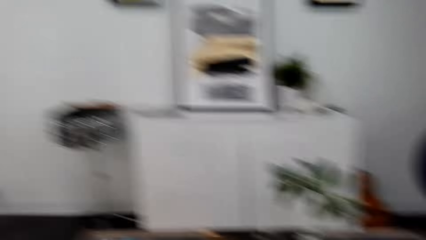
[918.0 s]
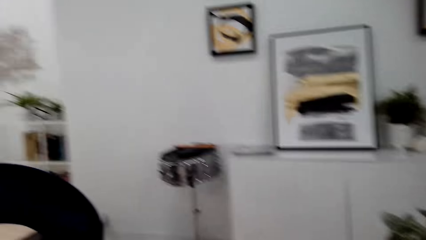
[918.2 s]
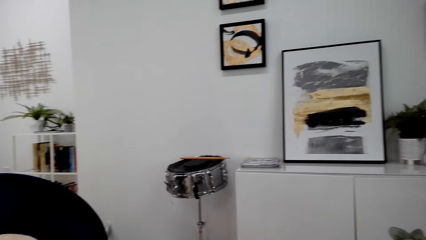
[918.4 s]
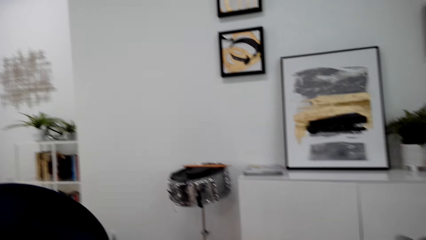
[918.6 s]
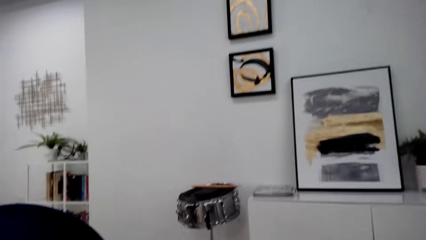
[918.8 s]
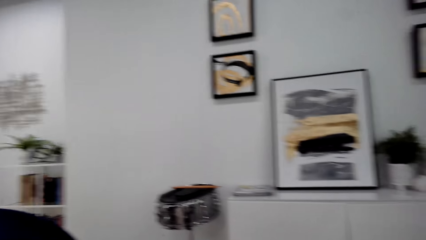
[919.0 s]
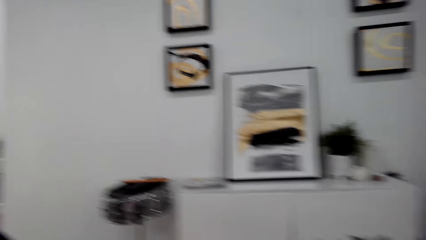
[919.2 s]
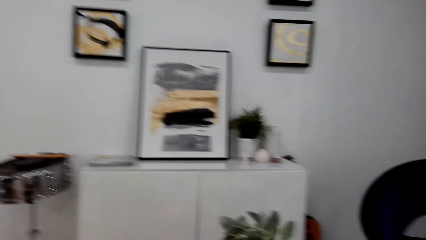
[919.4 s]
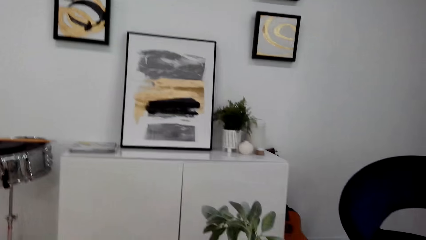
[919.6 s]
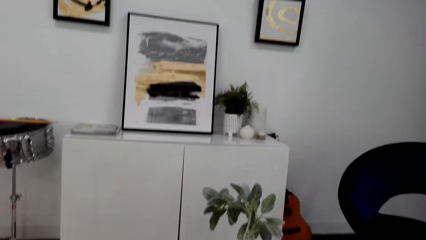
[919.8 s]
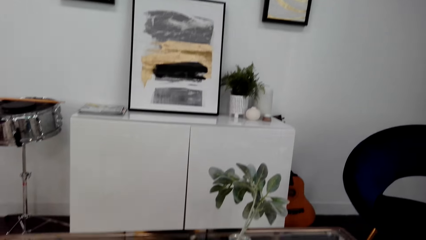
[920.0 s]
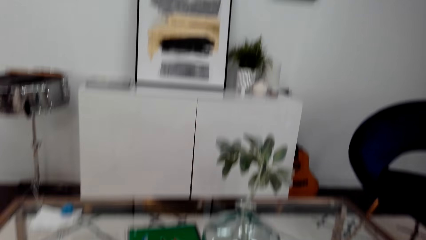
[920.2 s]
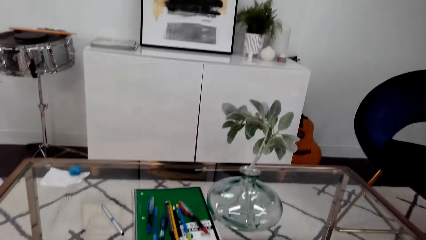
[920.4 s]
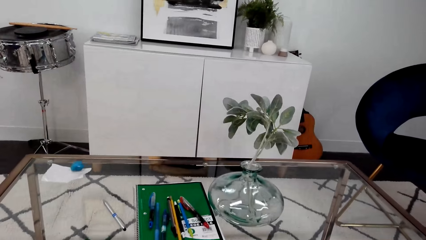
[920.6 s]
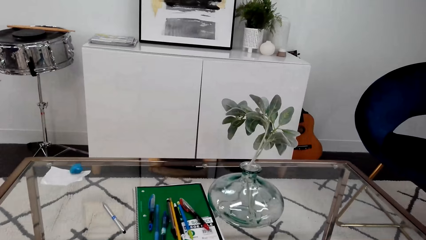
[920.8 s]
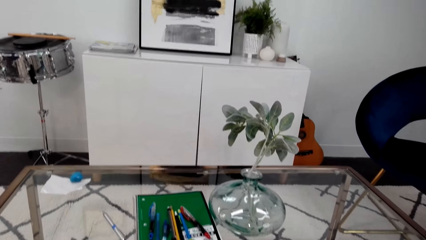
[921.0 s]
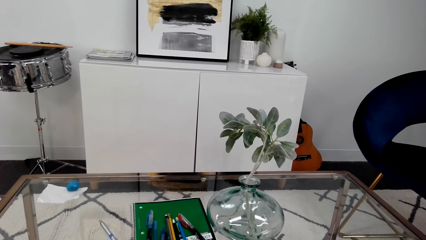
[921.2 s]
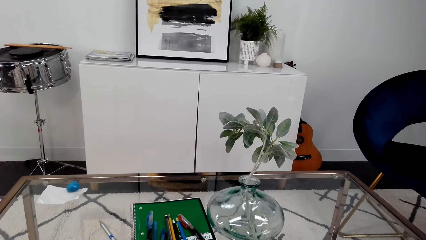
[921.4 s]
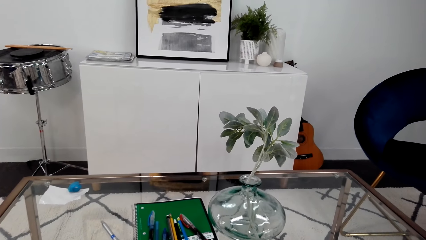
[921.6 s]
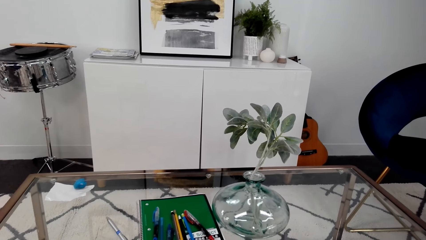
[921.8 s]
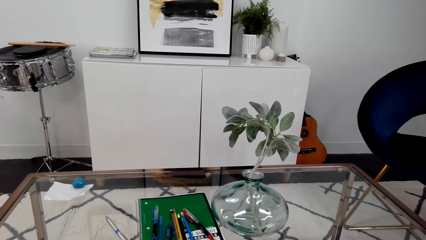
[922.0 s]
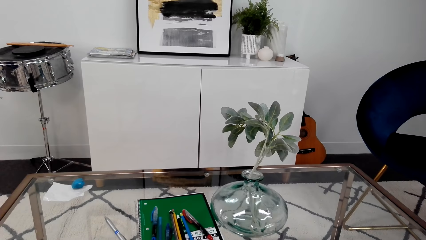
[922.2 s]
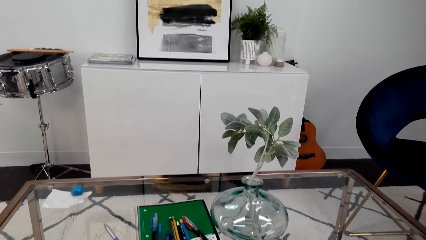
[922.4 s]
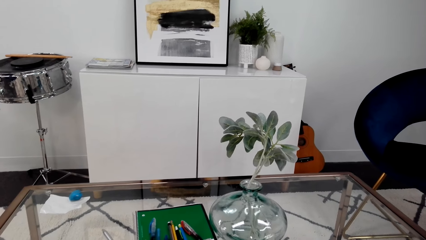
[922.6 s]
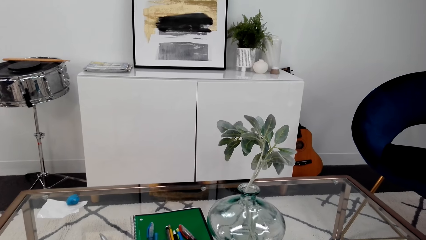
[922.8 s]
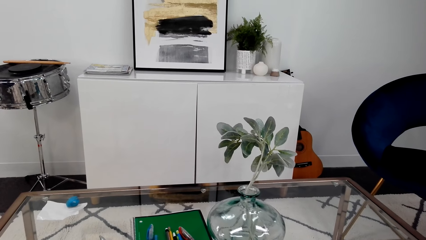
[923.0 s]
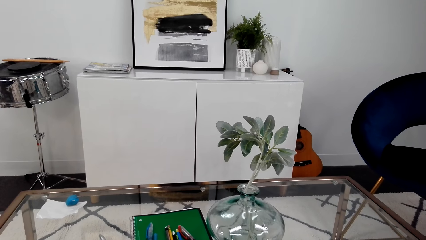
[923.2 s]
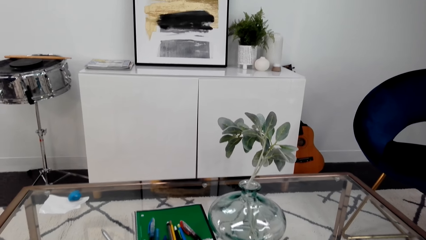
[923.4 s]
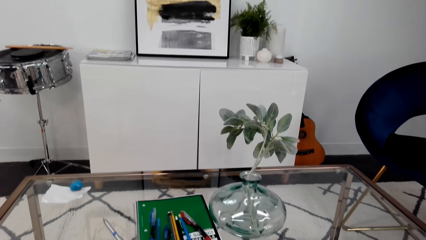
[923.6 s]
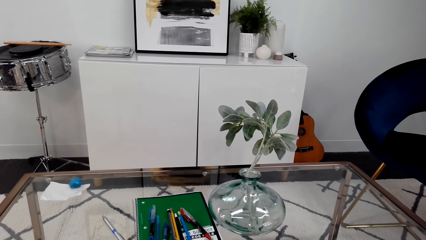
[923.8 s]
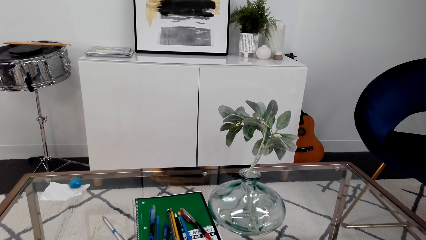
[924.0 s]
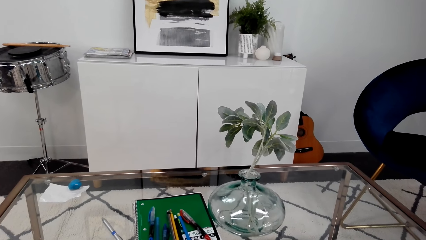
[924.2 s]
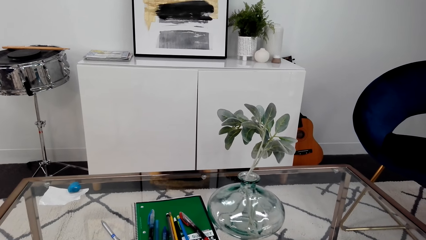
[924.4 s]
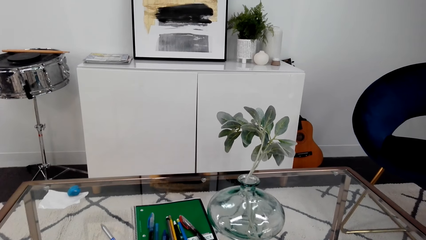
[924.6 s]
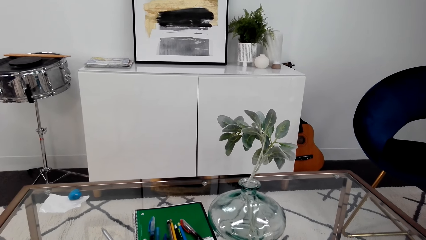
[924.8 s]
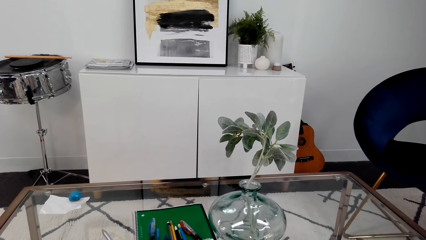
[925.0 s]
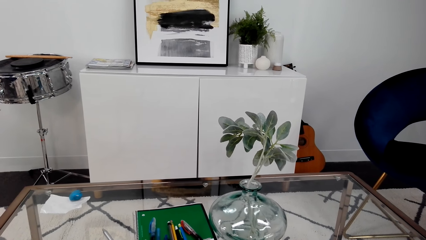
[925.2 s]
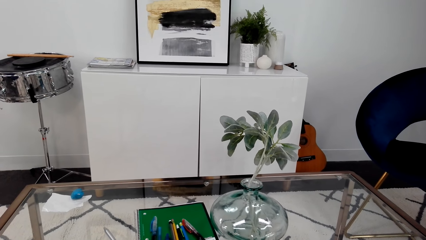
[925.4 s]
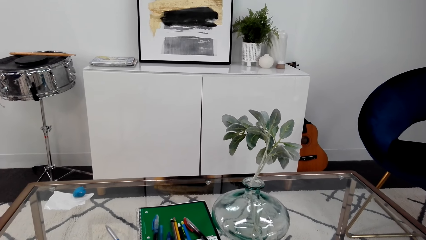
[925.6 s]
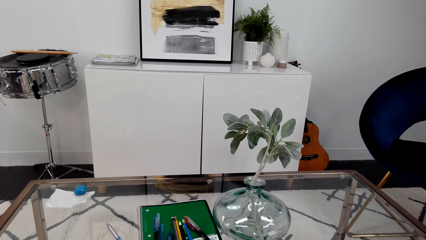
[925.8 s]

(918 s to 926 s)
The camera wearer turns around.

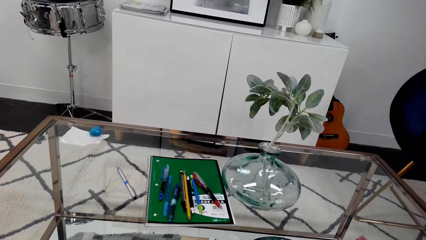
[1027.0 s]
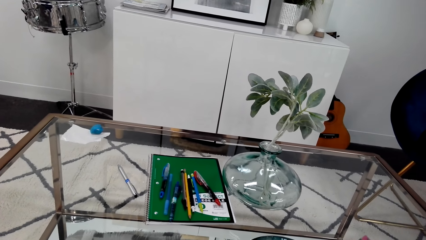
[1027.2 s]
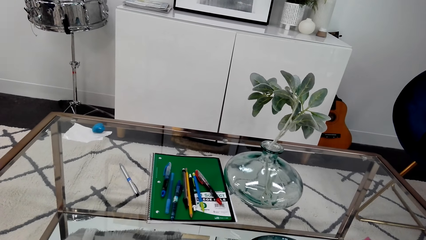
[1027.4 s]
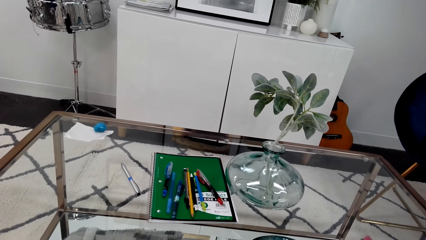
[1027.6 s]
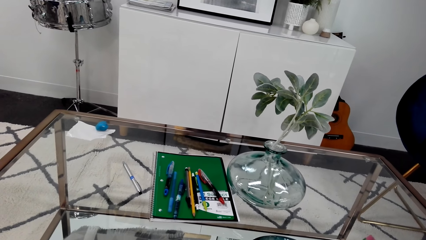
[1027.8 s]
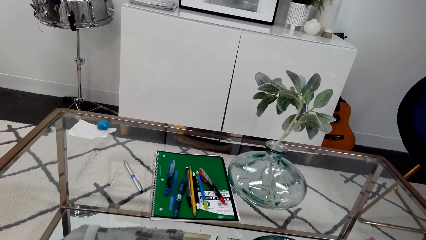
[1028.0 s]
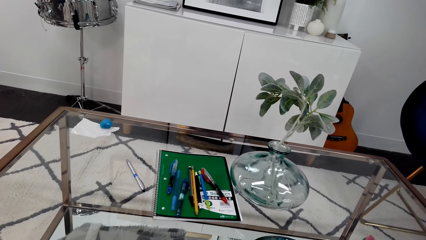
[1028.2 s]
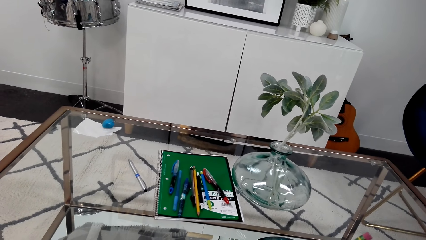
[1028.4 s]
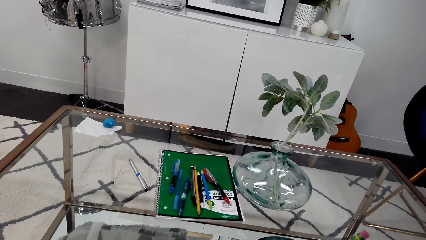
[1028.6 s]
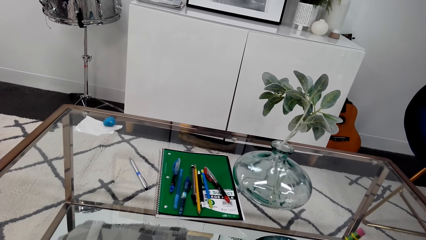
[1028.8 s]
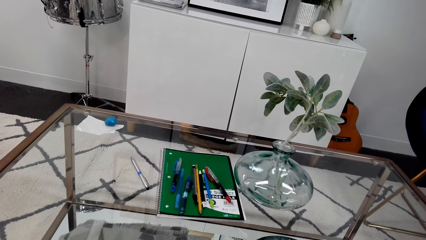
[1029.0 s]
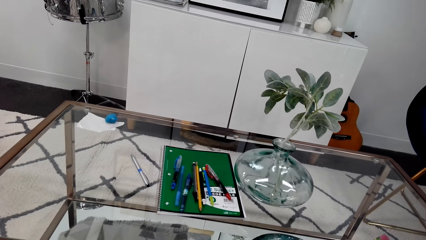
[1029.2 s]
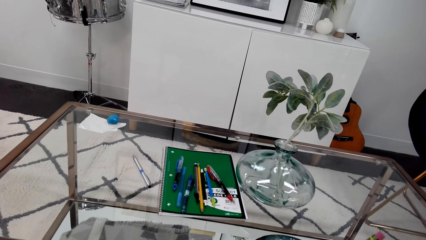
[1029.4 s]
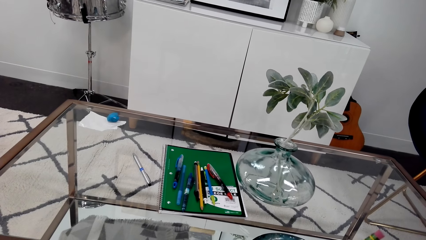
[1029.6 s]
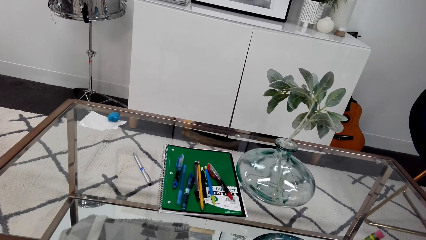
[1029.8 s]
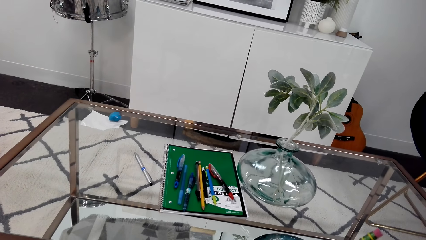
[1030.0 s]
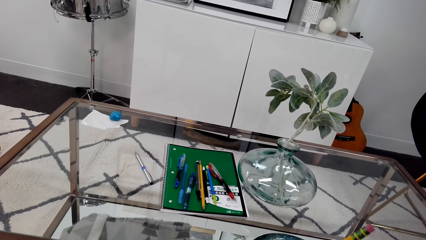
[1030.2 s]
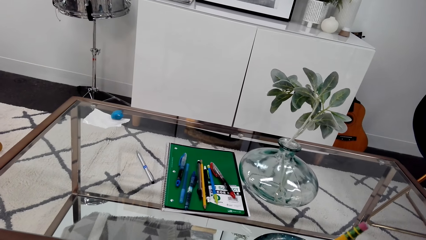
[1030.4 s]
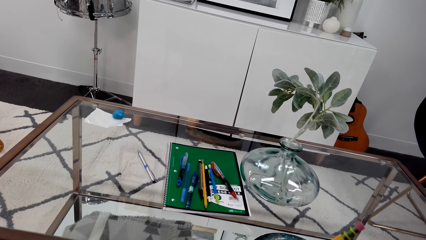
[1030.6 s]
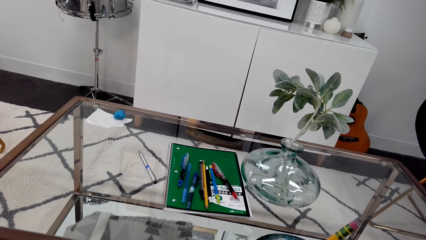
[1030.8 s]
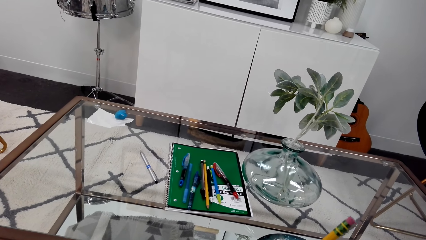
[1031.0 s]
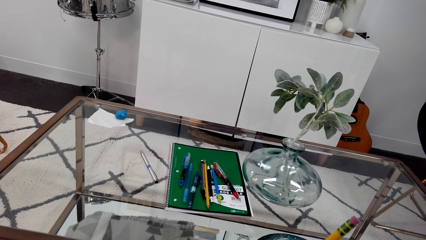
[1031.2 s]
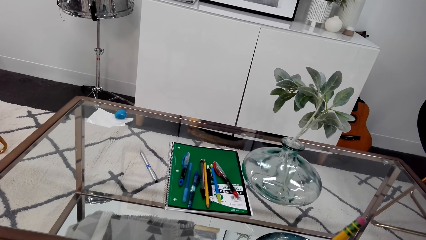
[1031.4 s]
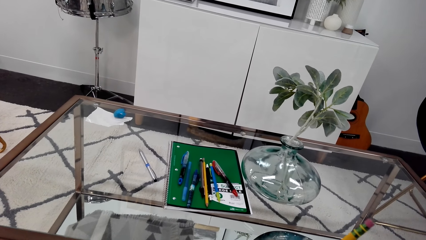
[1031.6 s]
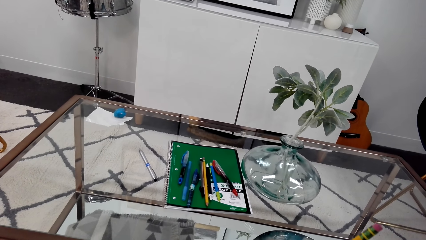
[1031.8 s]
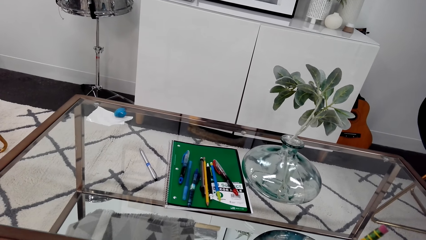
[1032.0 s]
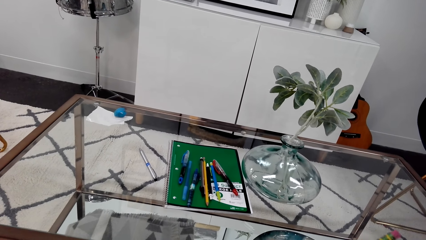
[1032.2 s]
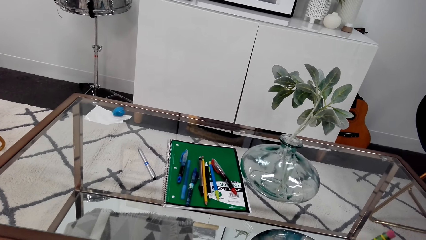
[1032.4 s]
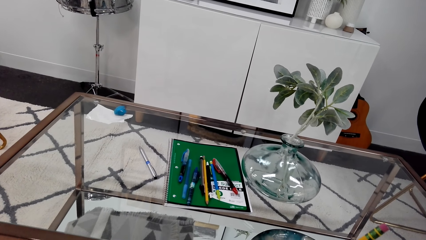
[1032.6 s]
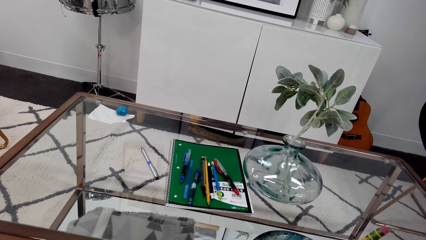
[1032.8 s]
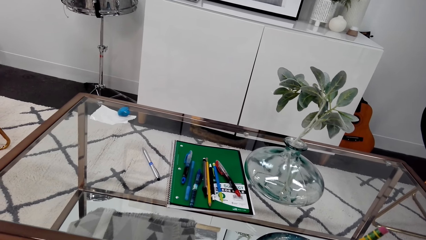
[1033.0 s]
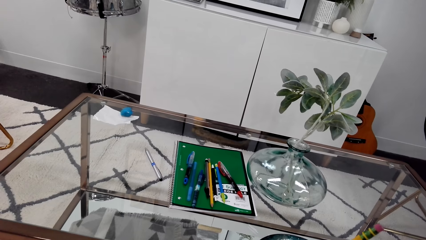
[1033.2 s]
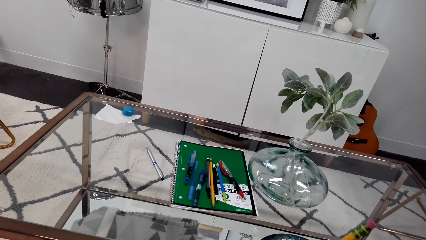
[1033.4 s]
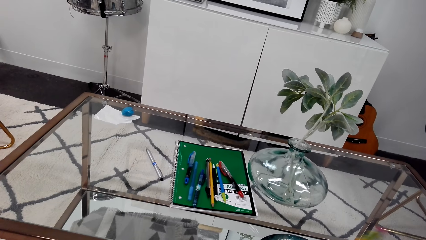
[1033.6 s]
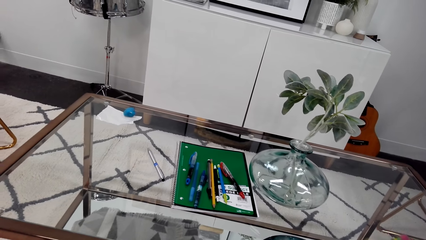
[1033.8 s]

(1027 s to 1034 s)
The camera wearer writes the paper with a pen.
